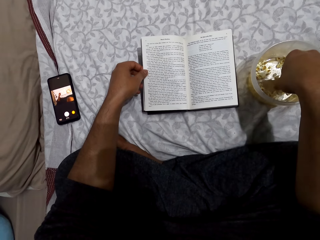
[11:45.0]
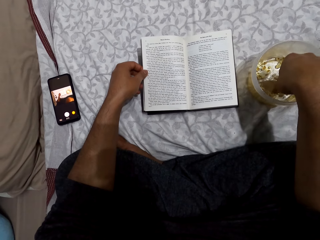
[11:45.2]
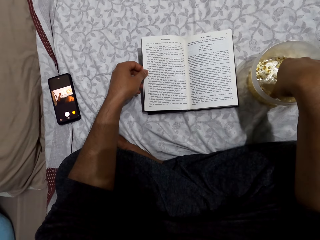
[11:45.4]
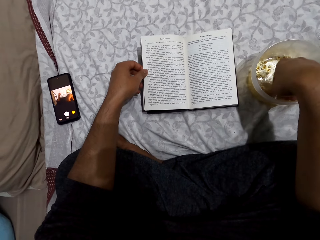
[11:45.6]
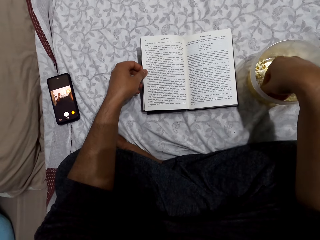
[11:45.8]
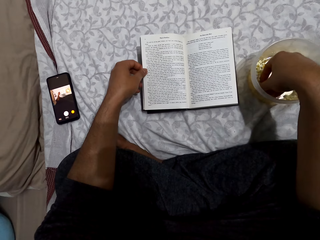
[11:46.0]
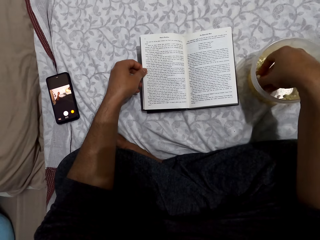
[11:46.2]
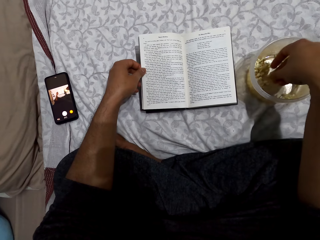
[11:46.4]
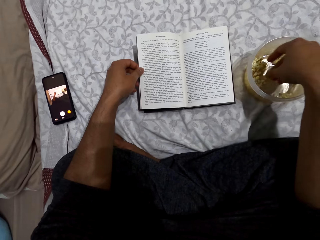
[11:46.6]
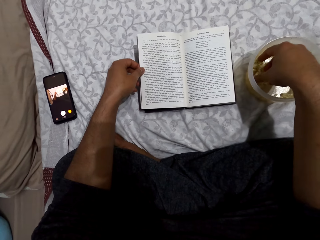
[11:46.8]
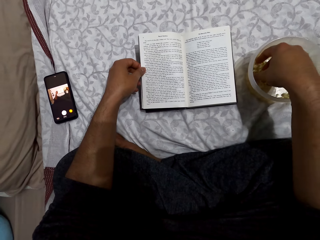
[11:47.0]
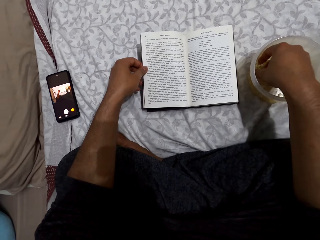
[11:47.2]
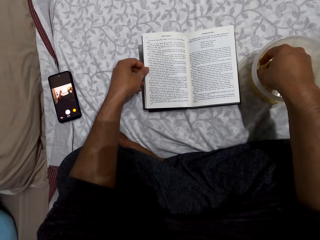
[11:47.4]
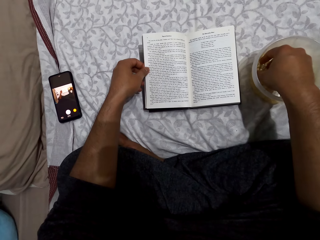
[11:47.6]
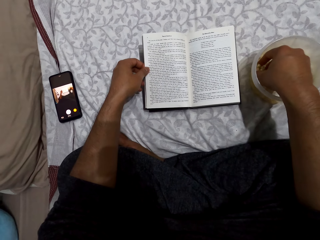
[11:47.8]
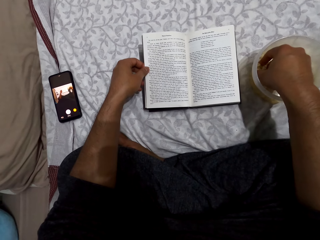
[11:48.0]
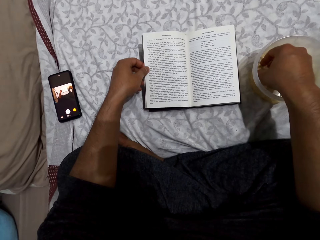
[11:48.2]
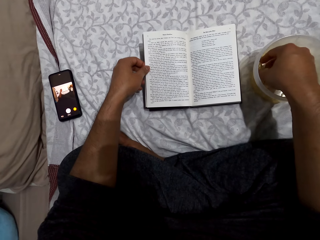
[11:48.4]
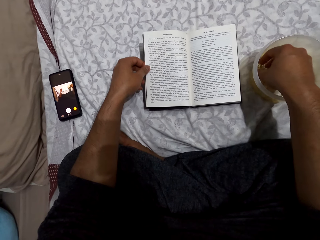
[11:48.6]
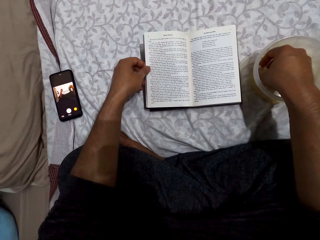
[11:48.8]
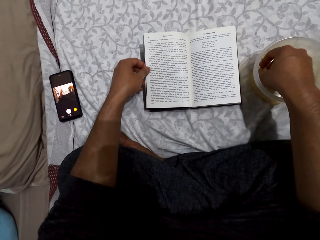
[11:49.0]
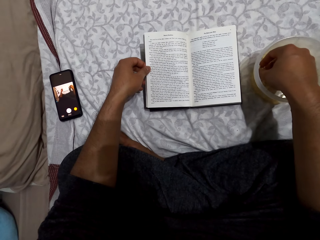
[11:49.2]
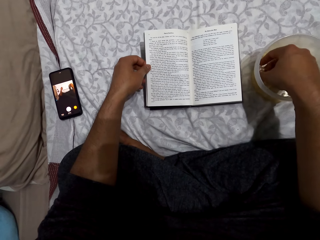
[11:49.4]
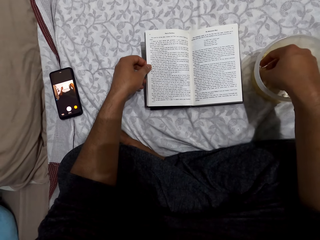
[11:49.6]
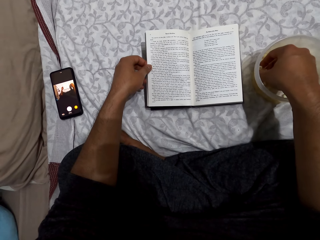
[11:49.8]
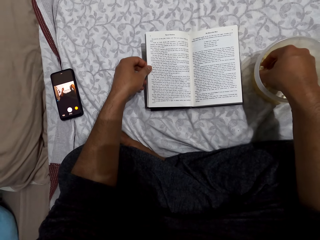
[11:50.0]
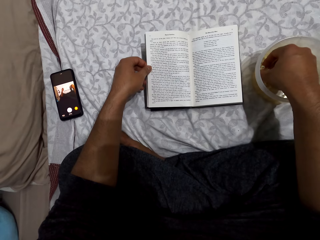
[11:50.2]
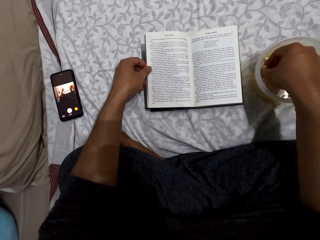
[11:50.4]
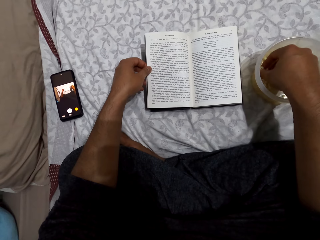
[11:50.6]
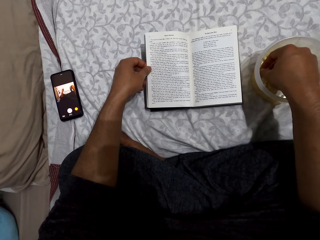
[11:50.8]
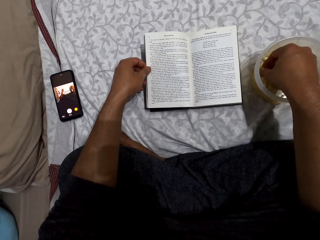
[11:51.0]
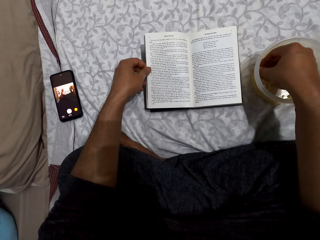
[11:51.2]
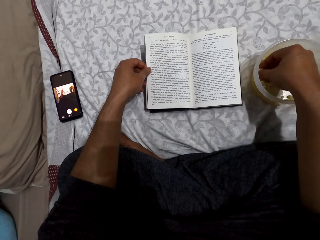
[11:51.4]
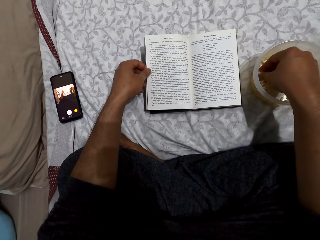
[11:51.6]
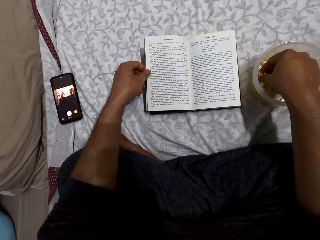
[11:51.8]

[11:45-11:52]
The camera wearer puts his right hand in a dish. He picks the popcorn from the tin. He reads the book.

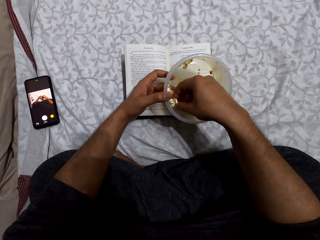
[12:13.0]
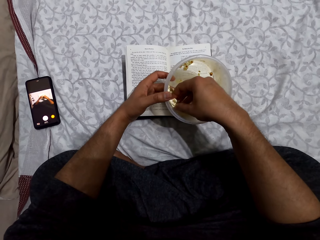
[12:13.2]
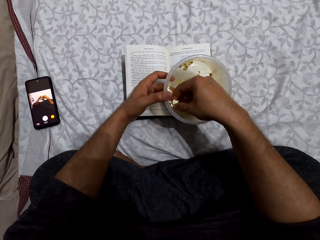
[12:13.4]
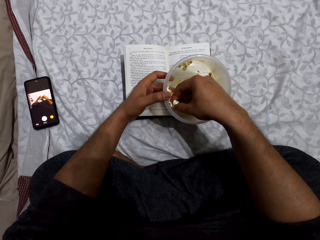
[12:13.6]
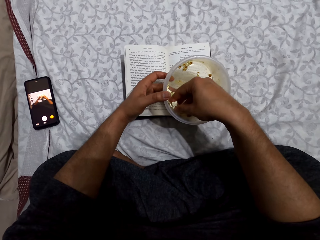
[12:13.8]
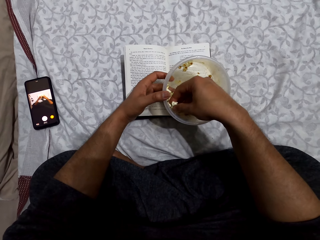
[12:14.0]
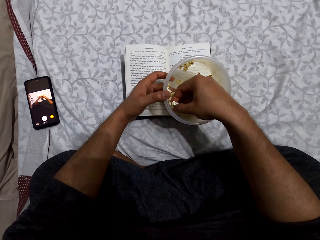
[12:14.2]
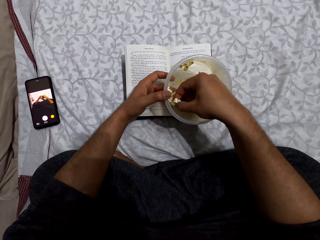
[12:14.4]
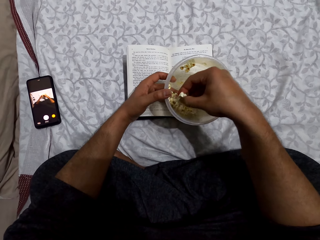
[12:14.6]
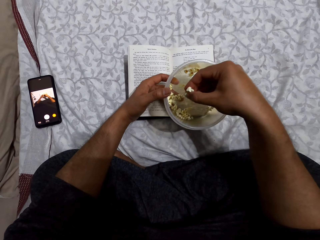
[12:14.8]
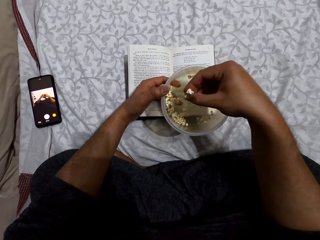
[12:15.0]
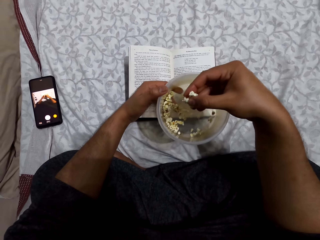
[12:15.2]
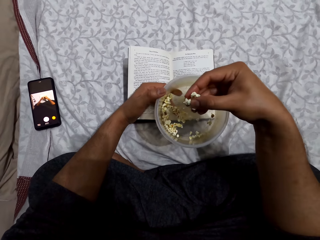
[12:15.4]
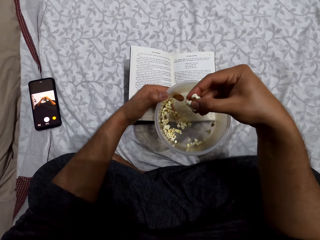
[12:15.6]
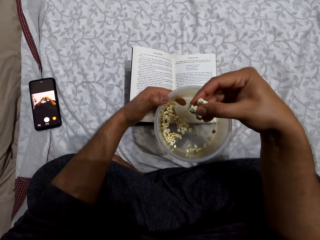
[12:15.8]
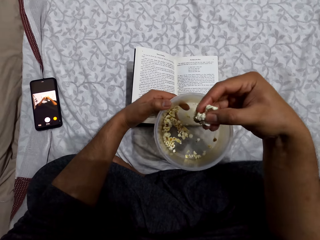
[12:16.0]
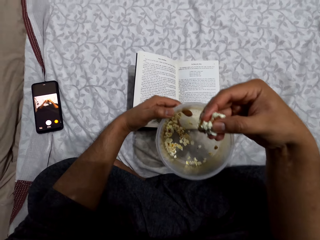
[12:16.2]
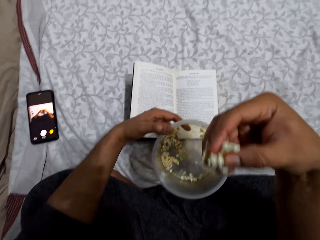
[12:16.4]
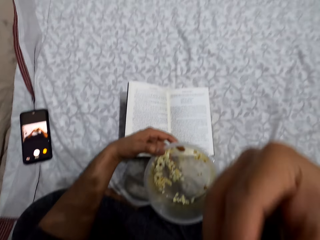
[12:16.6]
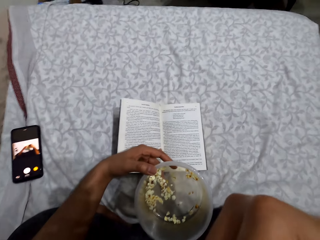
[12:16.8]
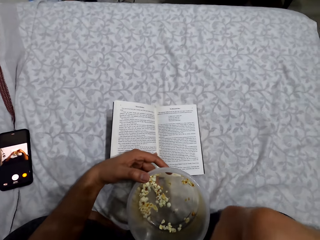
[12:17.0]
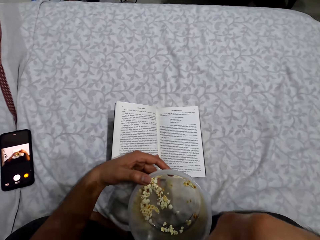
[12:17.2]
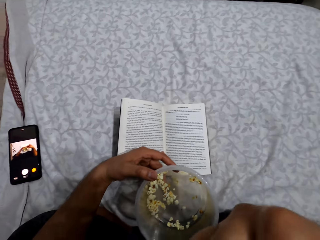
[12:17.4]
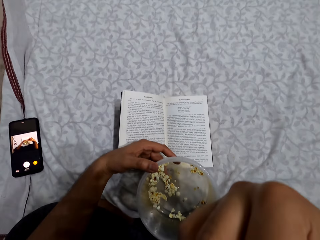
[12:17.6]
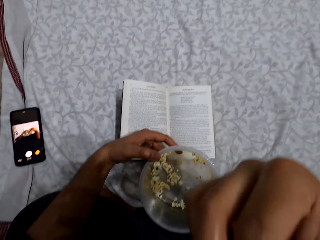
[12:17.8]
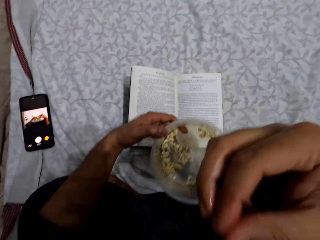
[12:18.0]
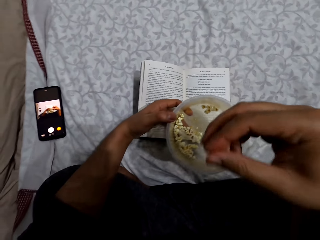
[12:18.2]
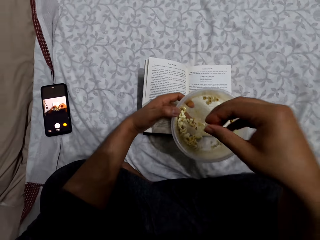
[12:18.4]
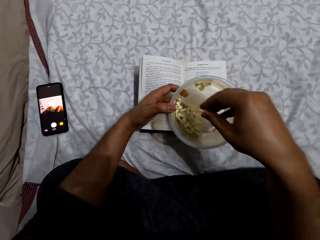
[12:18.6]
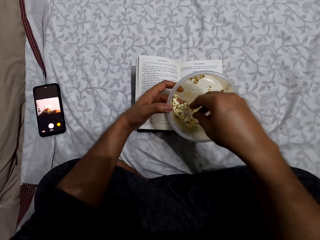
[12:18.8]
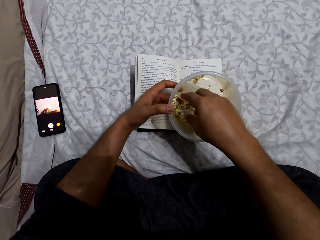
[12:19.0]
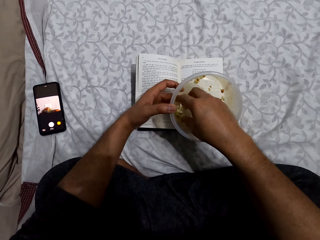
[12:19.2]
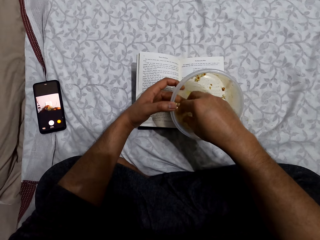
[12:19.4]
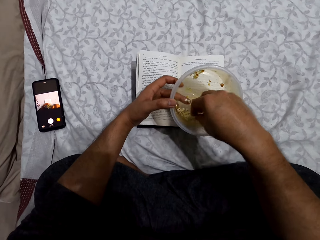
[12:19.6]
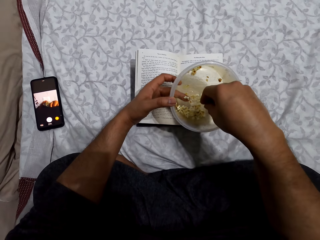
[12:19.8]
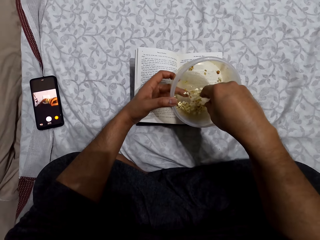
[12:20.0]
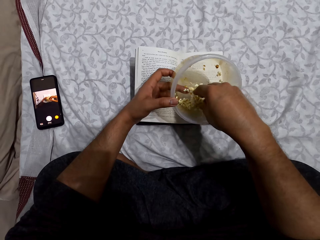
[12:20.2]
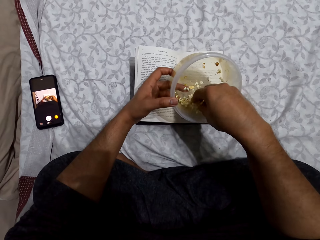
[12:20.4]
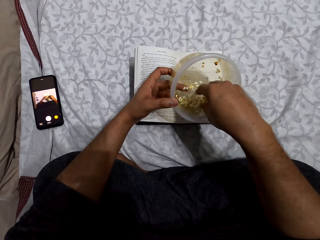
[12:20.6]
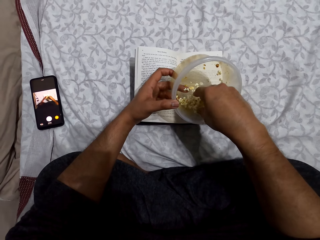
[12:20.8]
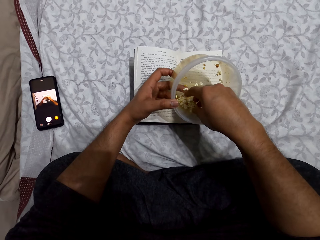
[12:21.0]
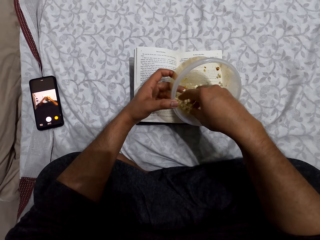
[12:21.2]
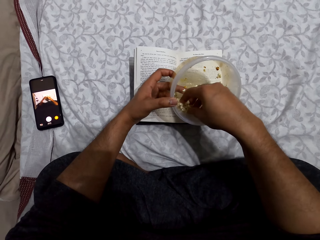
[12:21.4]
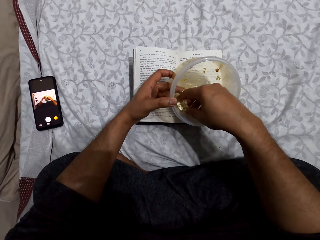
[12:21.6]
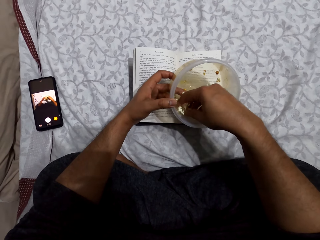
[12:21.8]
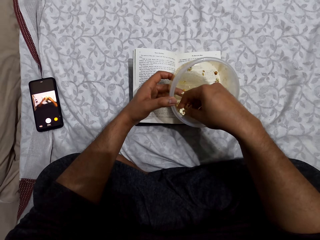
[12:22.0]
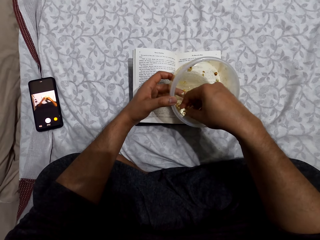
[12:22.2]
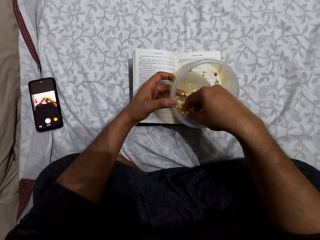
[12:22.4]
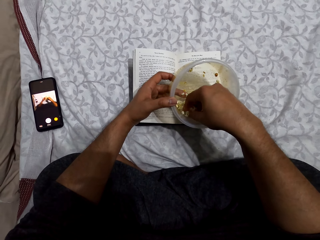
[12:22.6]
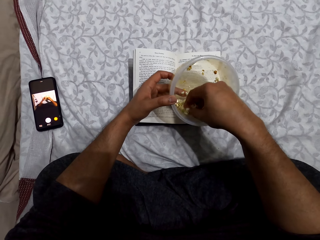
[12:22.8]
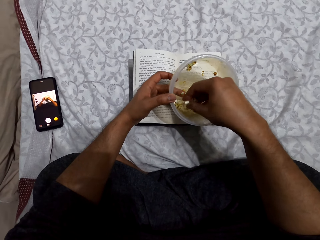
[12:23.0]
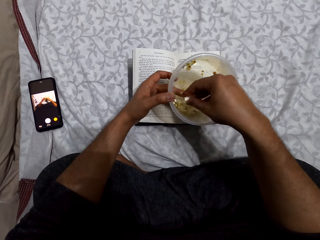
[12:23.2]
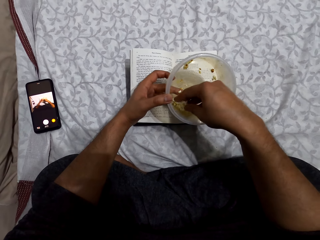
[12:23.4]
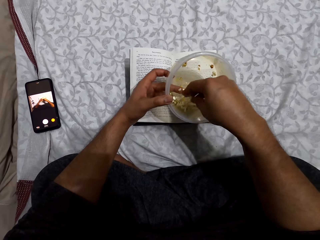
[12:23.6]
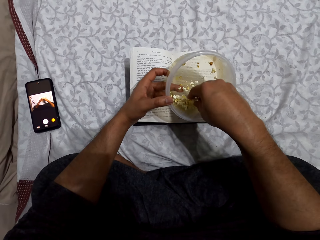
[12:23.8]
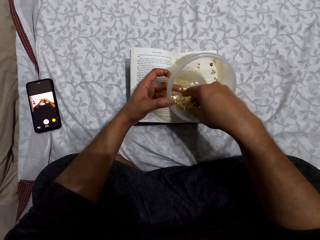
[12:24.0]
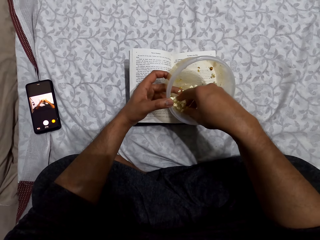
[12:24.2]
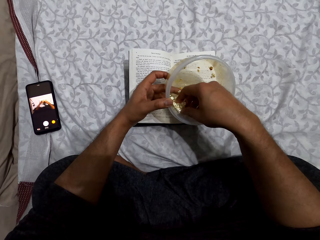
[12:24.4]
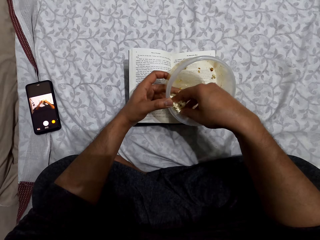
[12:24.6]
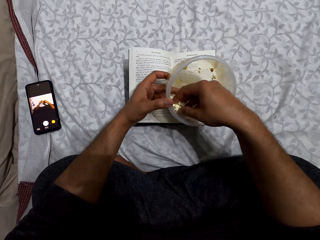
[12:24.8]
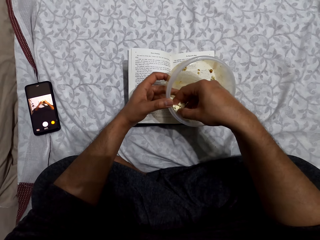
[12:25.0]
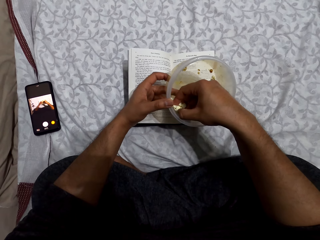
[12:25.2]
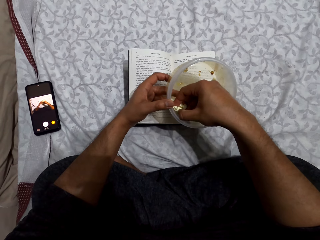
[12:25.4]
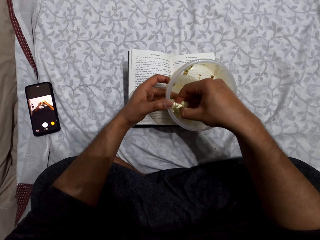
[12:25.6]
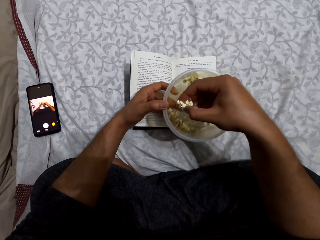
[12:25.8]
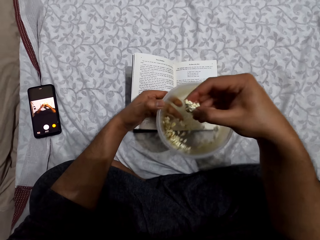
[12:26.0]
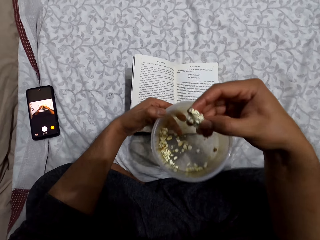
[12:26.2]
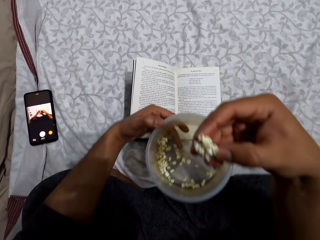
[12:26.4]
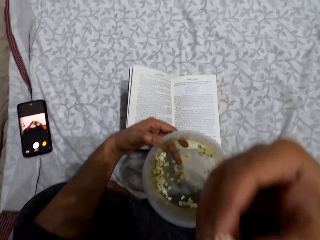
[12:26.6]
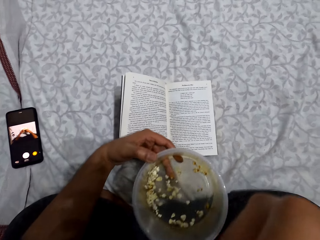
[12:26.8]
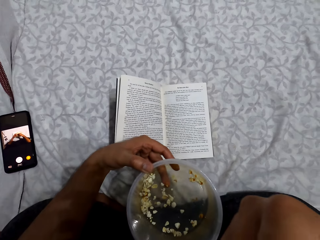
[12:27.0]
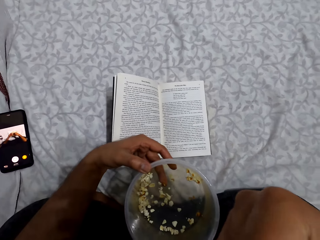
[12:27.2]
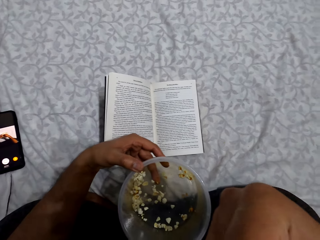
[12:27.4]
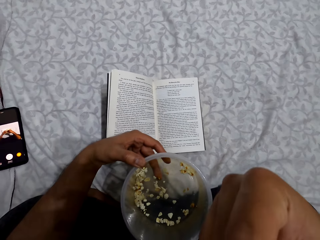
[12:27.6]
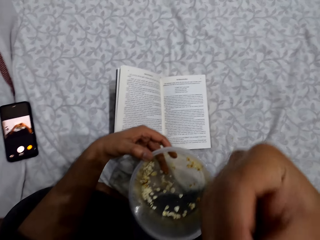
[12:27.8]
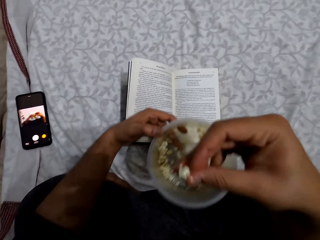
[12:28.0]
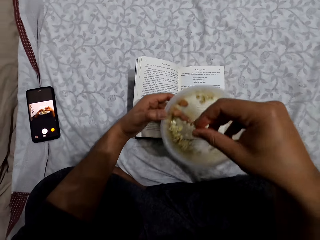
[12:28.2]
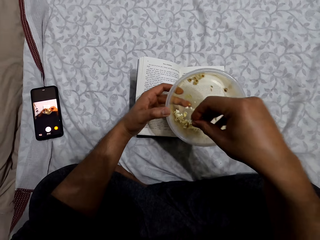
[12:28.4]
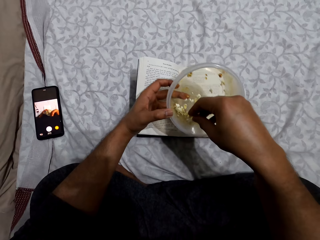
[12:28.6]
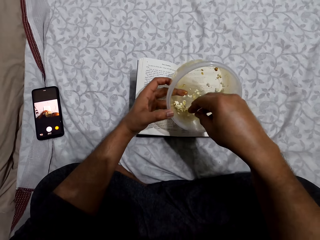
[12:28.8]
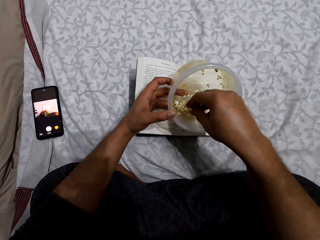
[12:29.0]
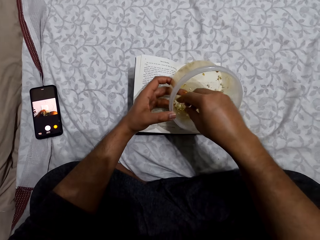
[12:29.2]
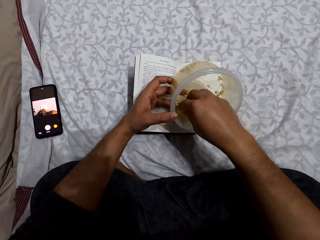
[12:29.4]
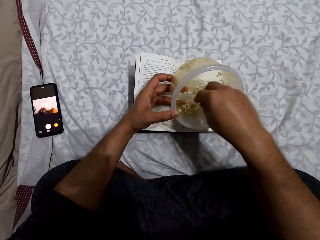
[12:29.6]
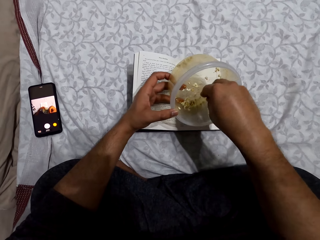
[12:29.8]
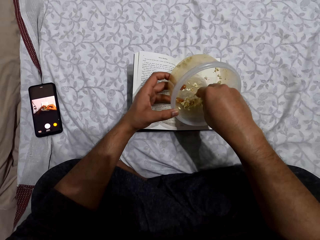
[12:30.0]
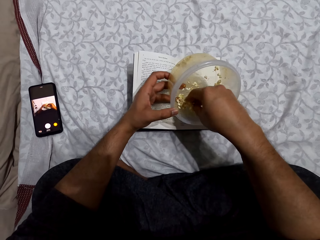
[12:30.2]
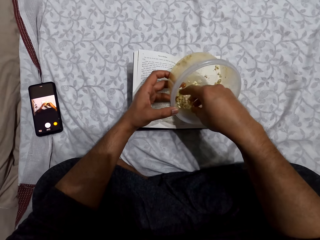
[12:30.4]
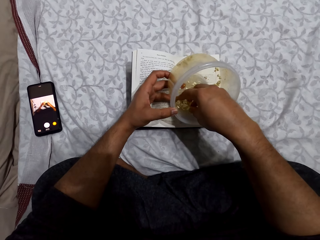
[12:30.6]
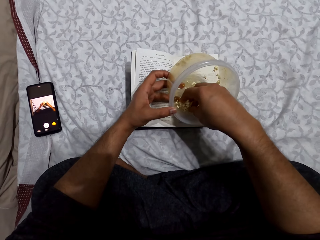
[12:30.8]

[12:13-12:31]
The camera wearer picks popcorns from the dish. He puts the popcorn in the mouth. He eats the popcorns. He picks the popcorn from the tin. He puts his right hand in the dish. He picks popcorns from the dish. He puts the popcorn in the mouth. He eats the popcorns. He picks the popcorn from the tin. He drops the popcorns in the dish.
